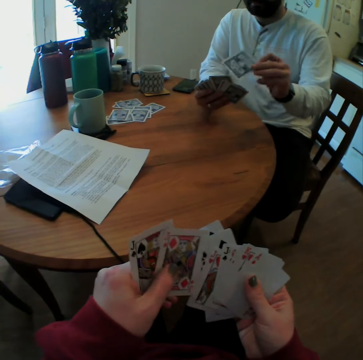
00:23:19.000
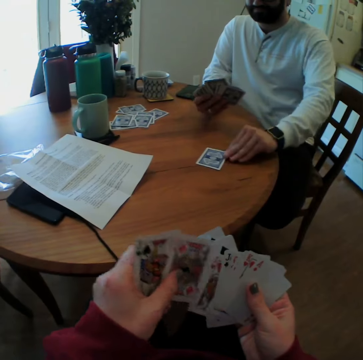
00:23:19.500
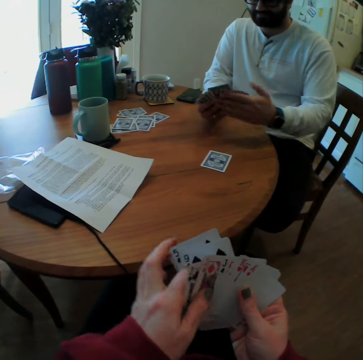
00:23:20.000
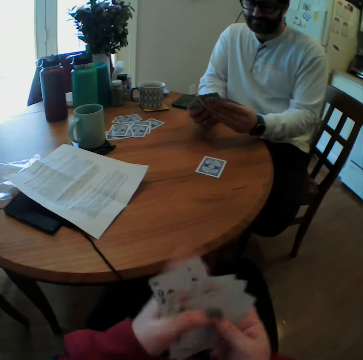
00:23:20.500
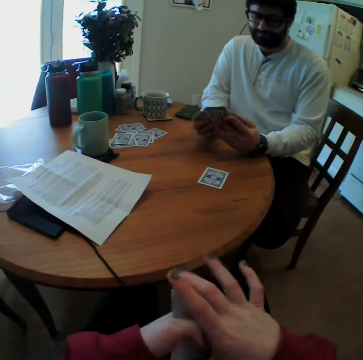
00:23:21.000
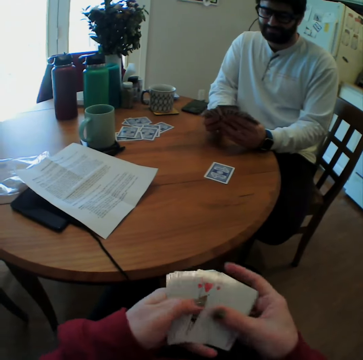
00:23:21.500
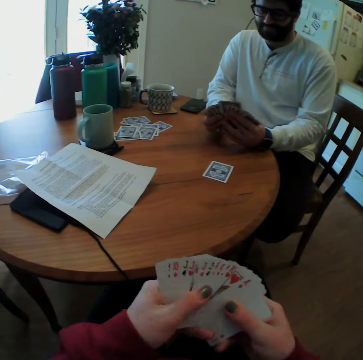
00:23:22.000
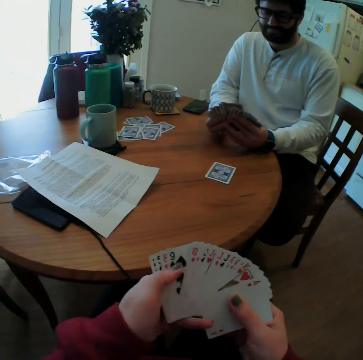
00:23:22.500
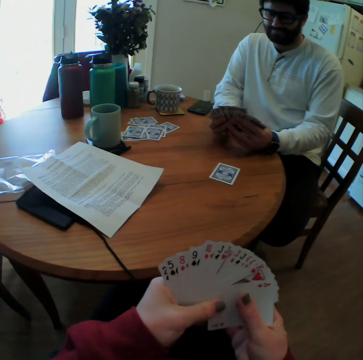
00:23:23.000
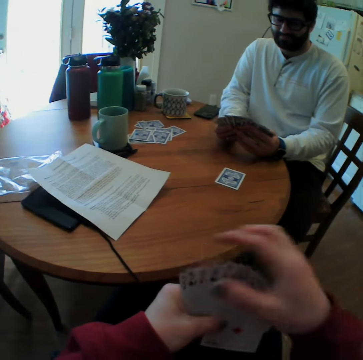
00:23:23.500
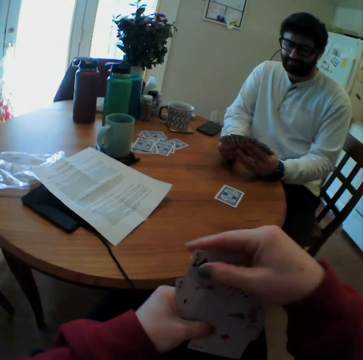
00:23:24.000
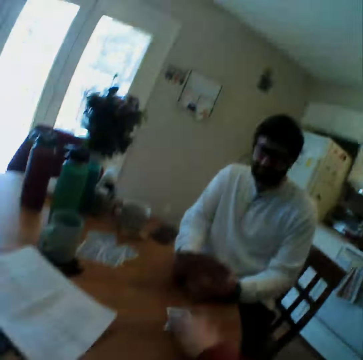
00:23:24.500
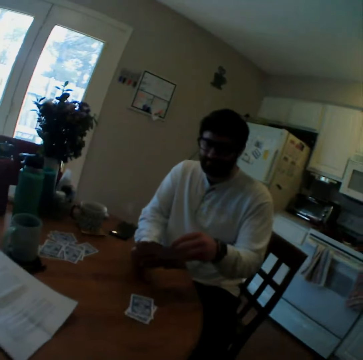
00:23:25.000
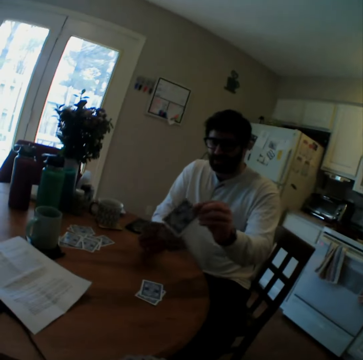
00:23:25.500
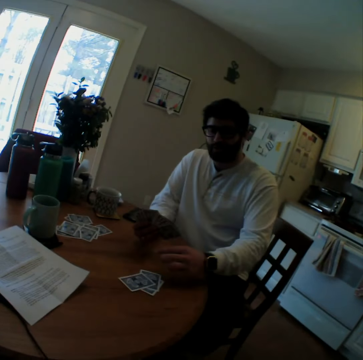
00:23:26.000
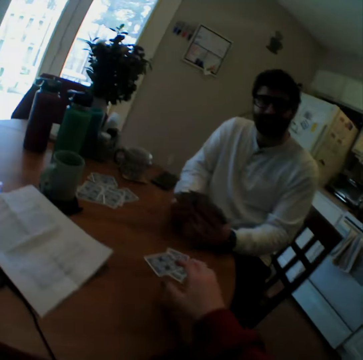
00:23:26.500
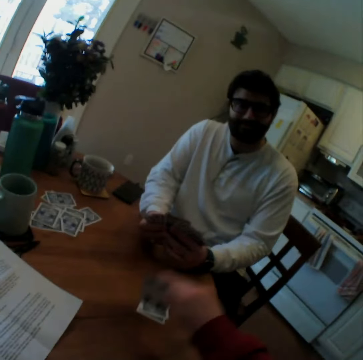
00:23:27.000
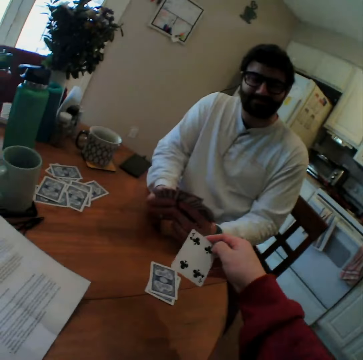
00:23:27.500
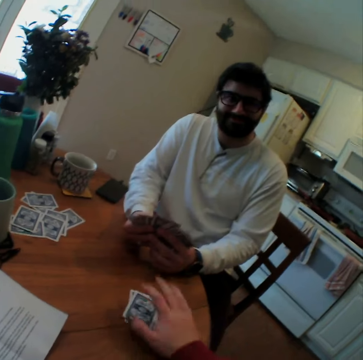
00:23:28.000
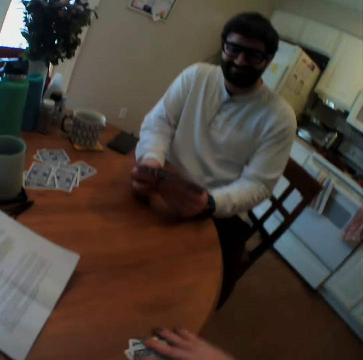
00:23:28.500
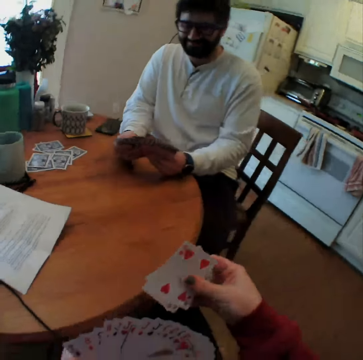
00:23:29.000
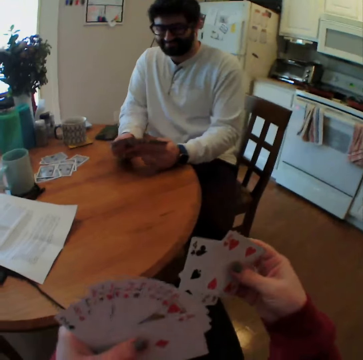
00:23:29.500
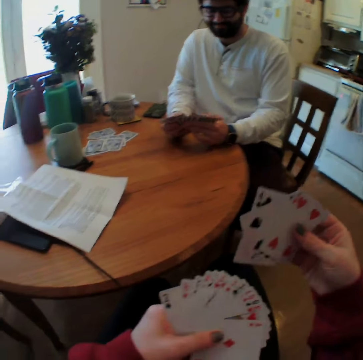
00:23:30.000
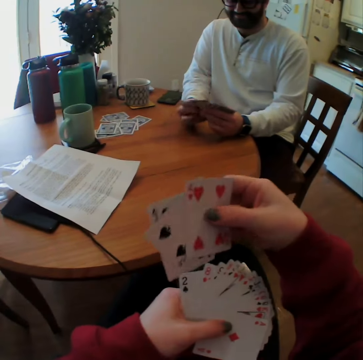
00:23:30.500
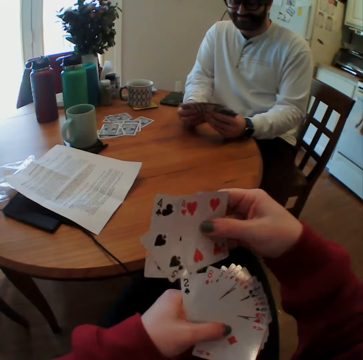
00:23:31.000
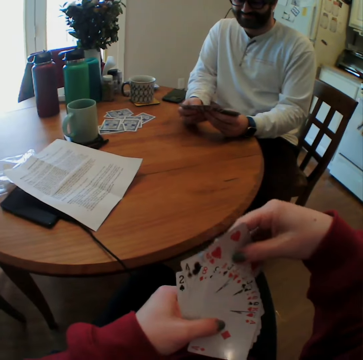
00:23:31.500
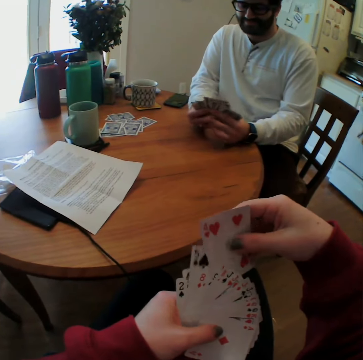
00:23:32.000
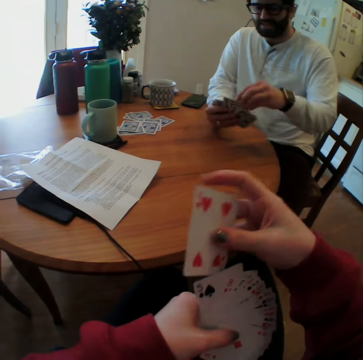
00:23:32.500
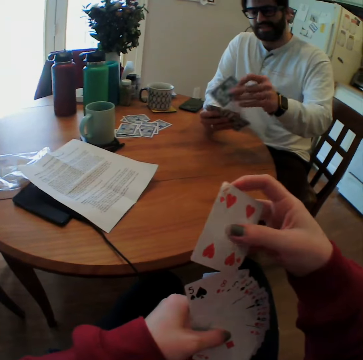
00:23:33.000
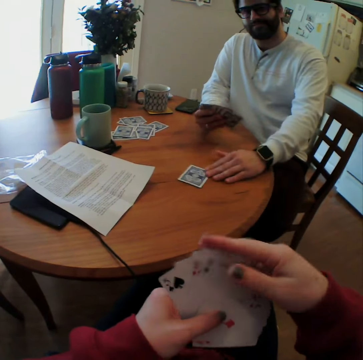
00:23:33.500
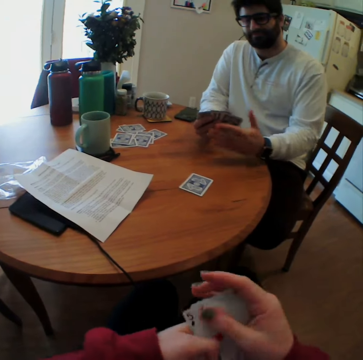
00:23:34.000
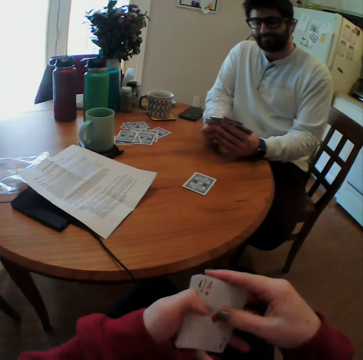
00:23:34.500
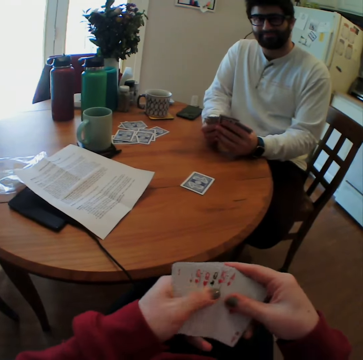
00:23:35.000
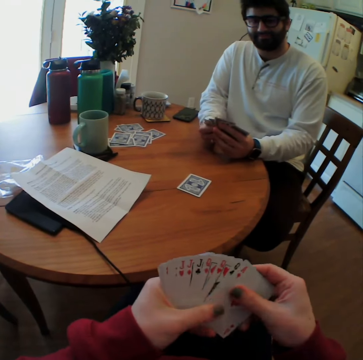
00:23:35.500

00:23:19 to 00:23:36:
A man speaks. The man plays a card game with the camera wearer. The man puts a card on a table. The camera wearer speaks and puts a card on the table. The man puts a card on the table. The camera wearer looks on a playing card on the table. They pick up a card. They put down the playing card. They take playing cards from the table. They speak. They arrange the playing cards. The man plays card games with the camera wearer and puts a card on the table.

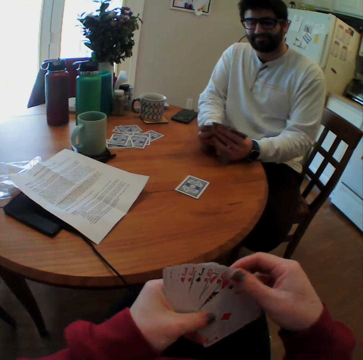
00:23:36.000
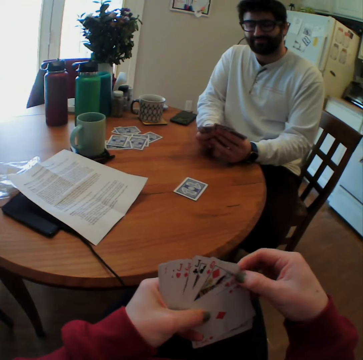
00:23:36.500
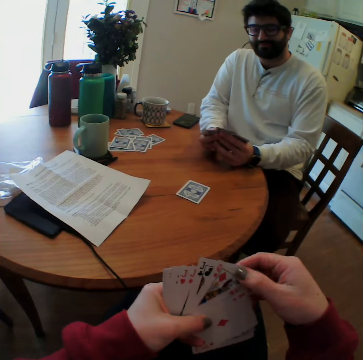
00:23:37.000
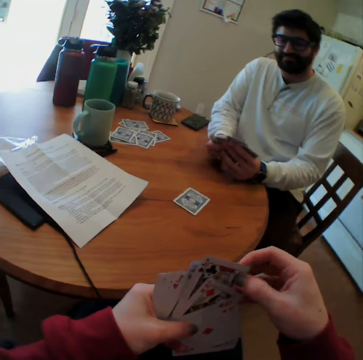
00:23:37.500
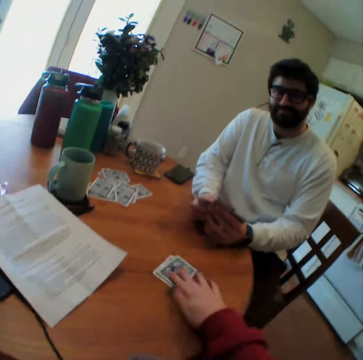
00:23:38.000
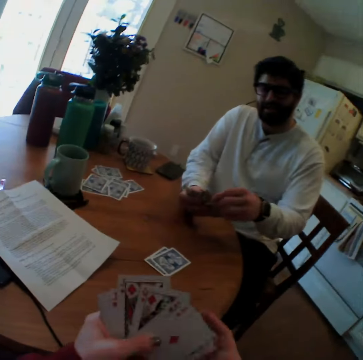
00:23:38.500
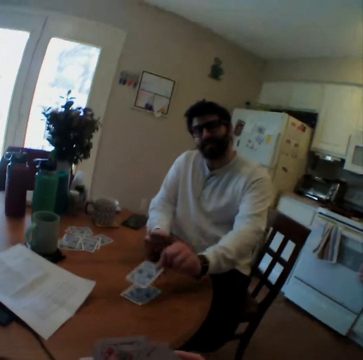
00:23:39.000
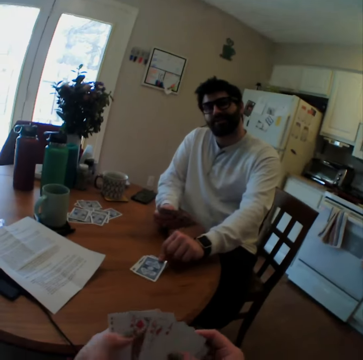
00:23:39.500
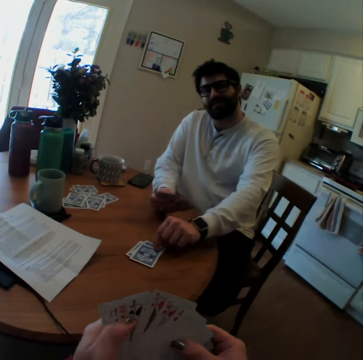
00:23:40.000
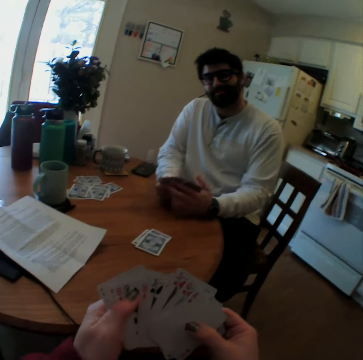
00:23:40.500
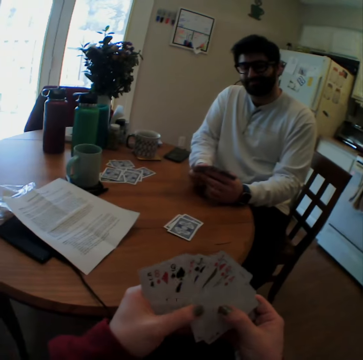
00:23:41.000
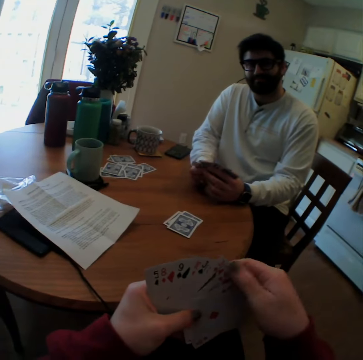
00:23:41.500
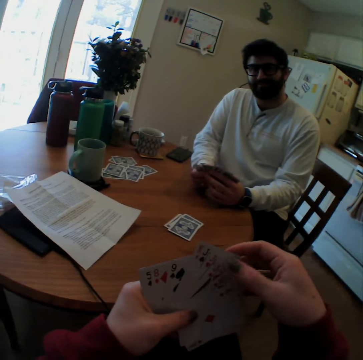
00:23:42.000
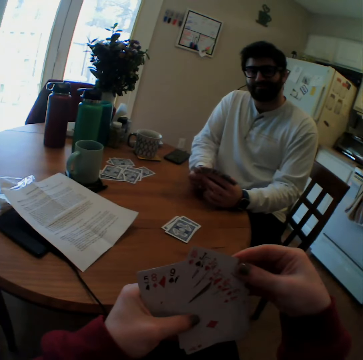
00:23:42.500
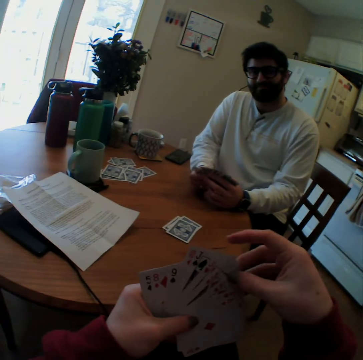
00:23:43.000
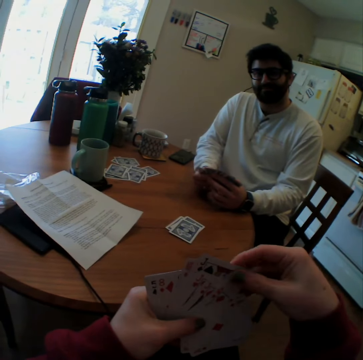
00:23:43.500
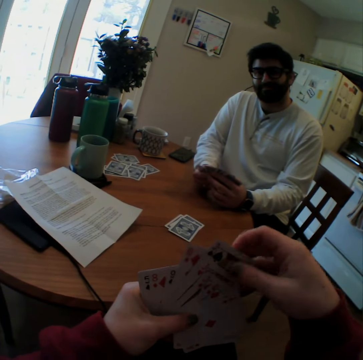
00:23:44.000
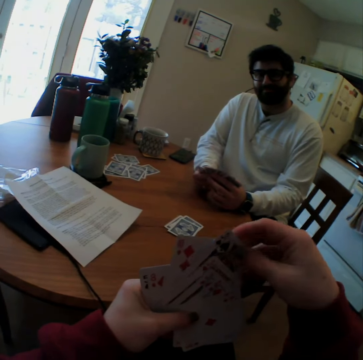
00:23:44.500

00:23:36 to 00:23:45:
The camera wearer puts a card on a table. A man puts a card on the table.

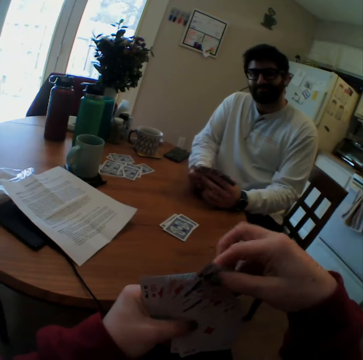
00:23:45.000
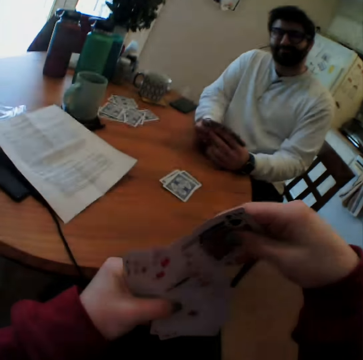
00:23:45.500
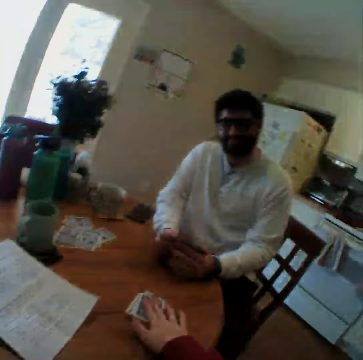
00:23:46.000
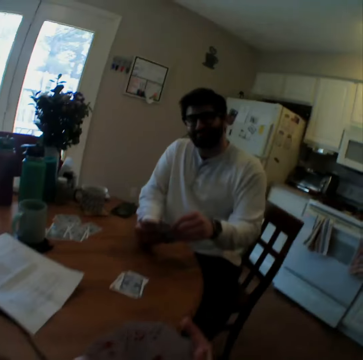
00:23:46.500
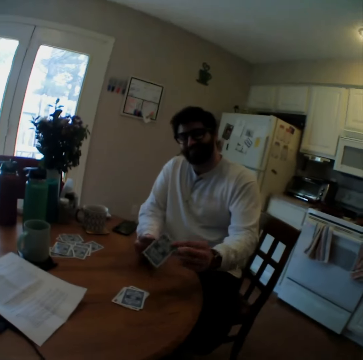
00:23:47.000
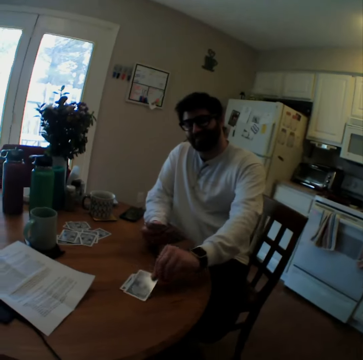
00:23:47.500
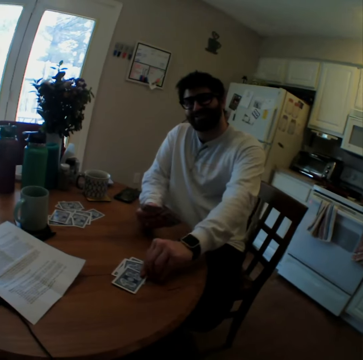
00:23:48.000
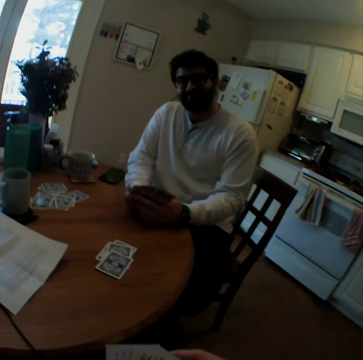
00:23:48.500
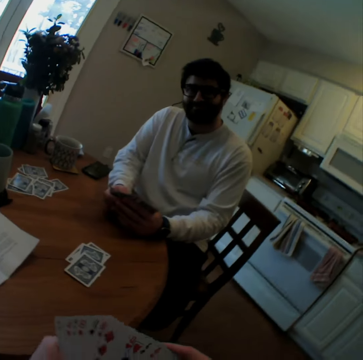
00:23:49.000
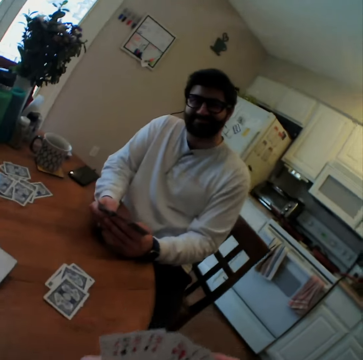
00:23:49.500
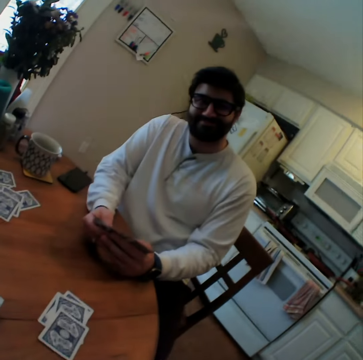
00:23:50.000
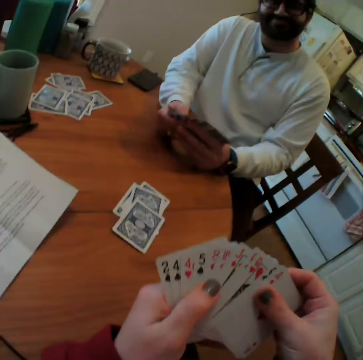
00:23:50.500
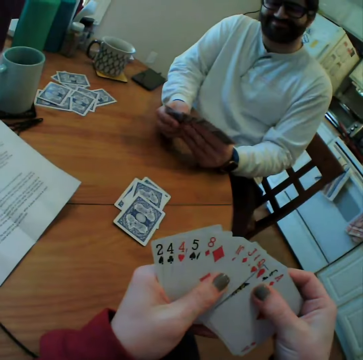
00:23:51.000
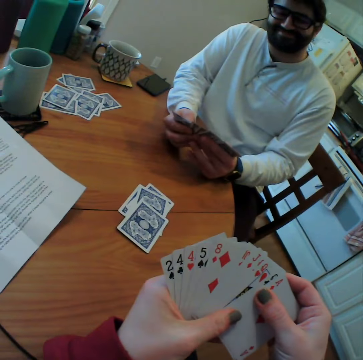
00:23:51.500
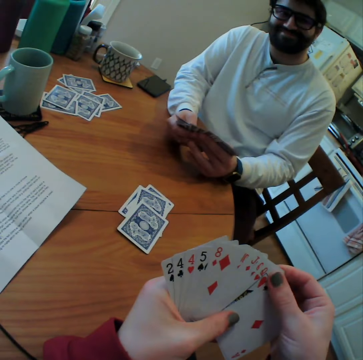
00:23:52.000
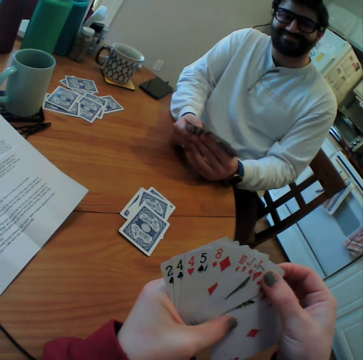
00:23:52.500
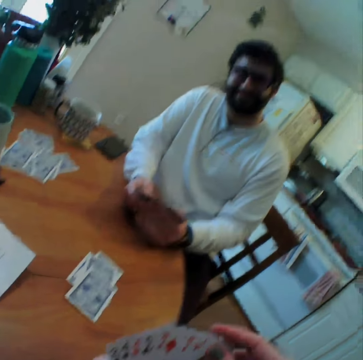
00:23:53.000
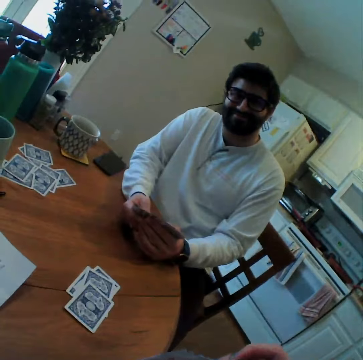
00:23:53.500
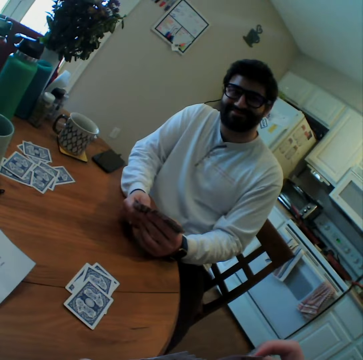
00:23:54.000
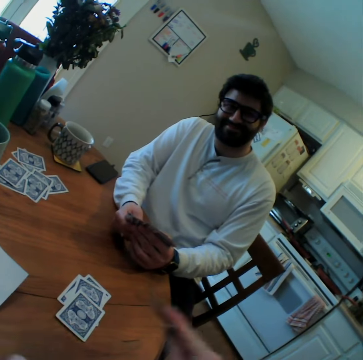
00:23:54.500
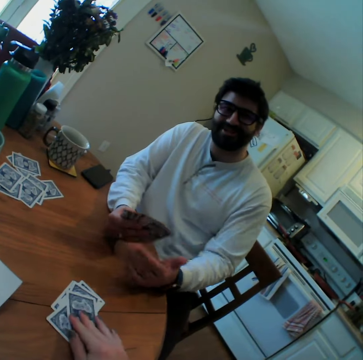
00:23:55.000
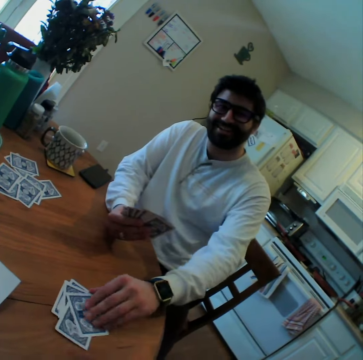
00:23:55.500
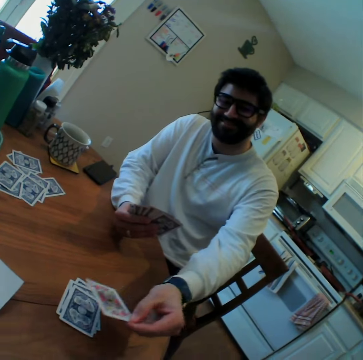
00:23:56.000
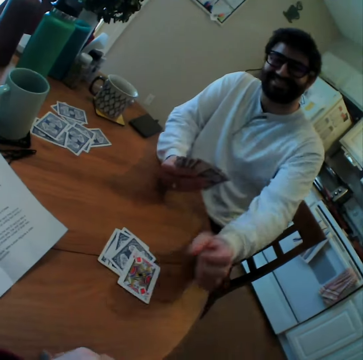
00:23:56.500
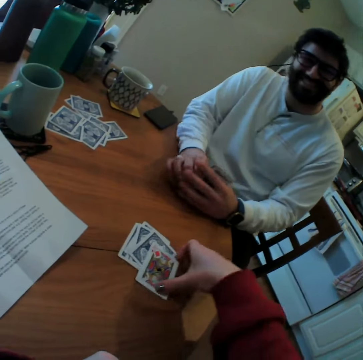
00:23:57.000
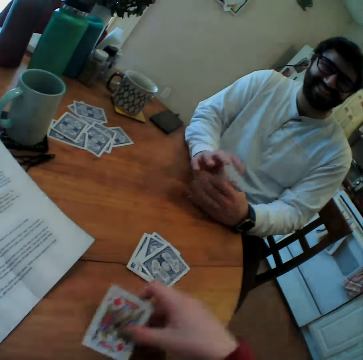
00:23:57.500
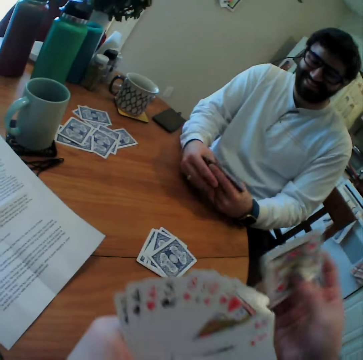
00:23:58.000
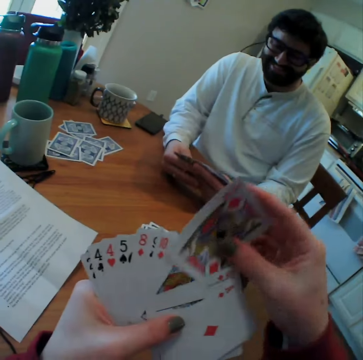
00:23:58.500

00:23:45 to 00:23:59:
The camera wearer speaks and puts a card on a table. A man puts a card on the table and smiles. The camera wearer counts cards and puts a card on the table. The man overturns the playing card and puts the playing card on the table. The camera wearer takes the playing card.
